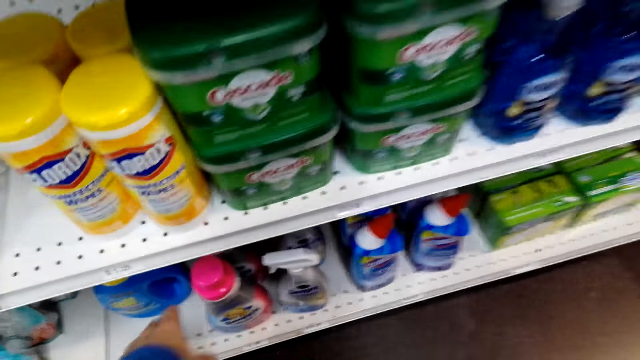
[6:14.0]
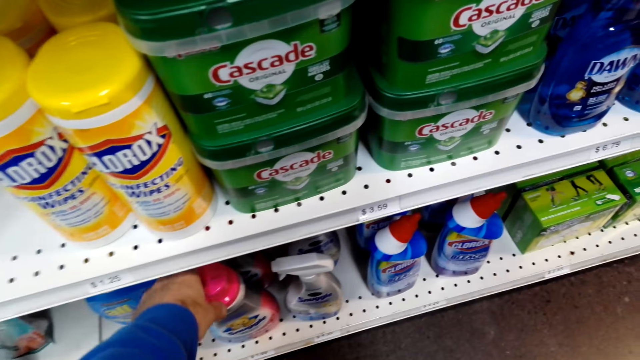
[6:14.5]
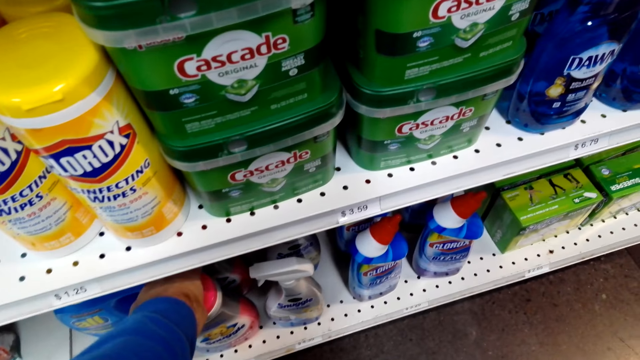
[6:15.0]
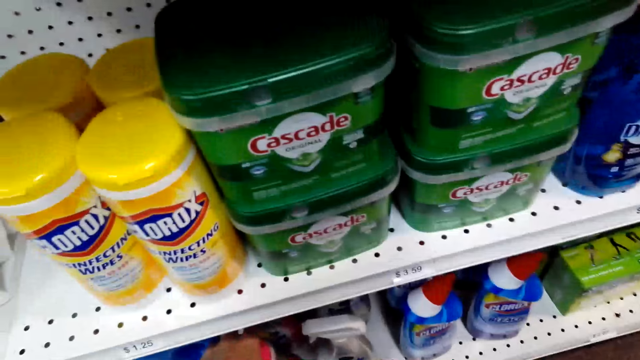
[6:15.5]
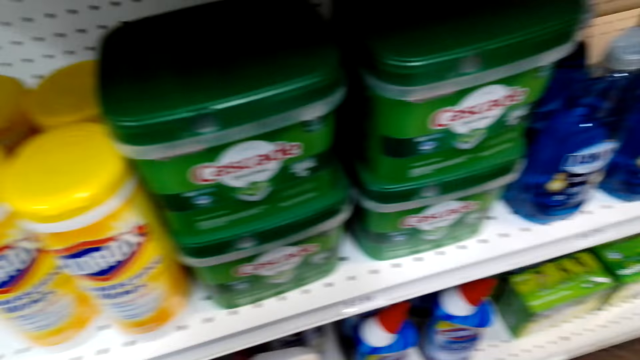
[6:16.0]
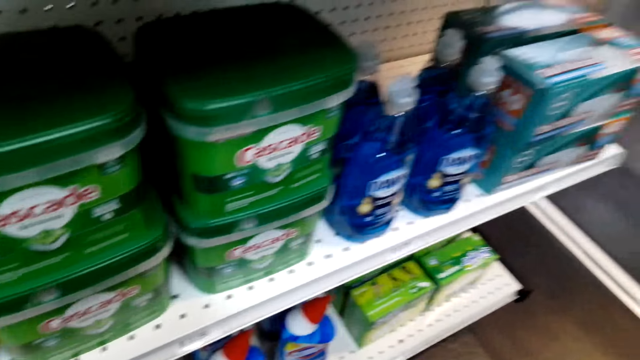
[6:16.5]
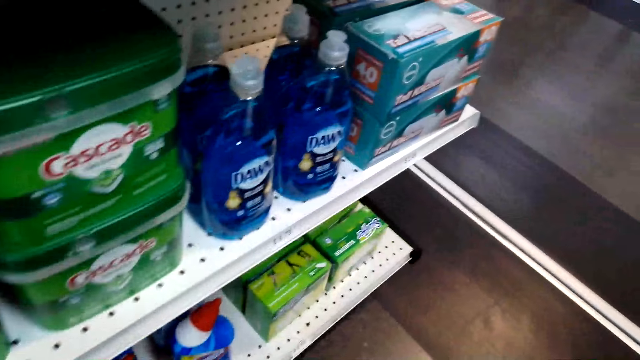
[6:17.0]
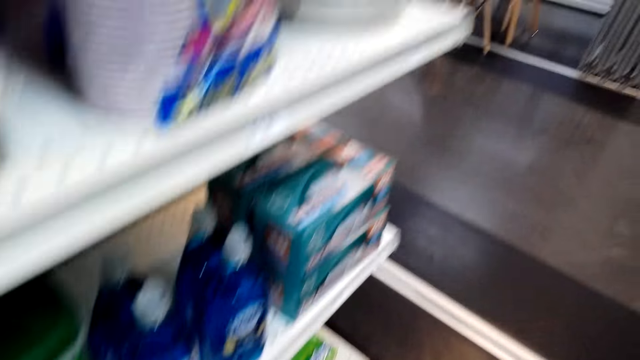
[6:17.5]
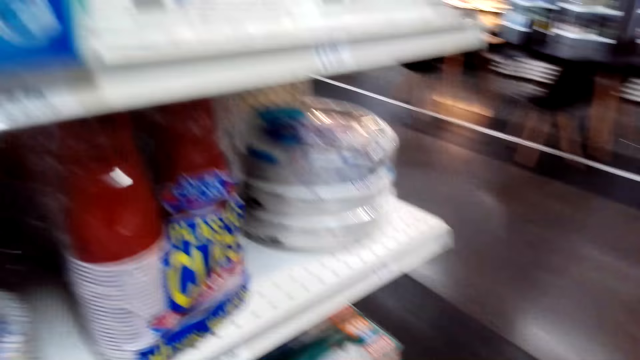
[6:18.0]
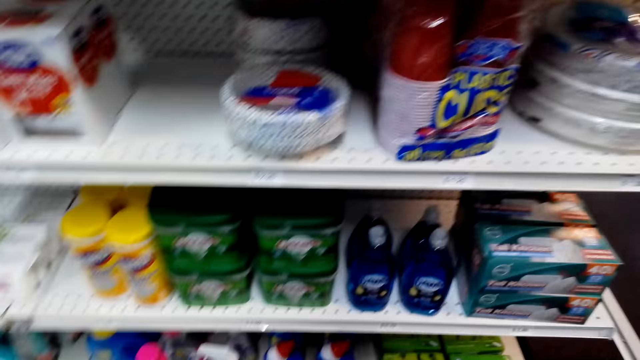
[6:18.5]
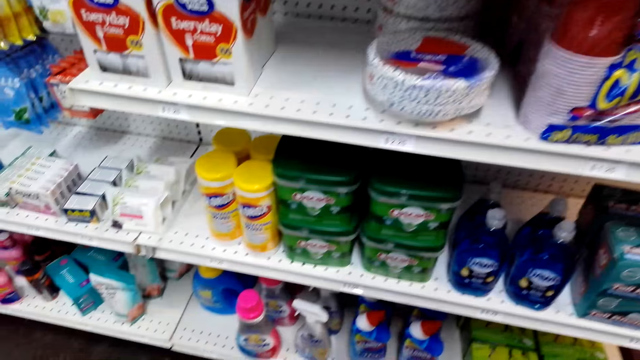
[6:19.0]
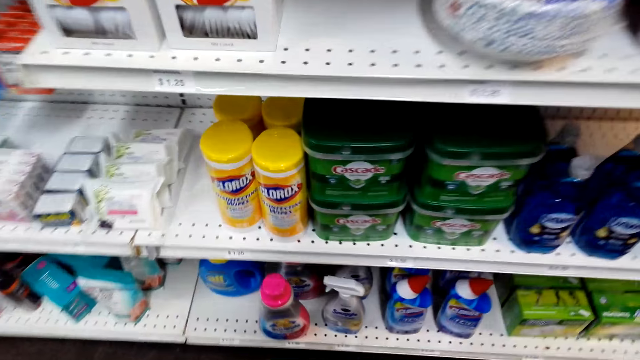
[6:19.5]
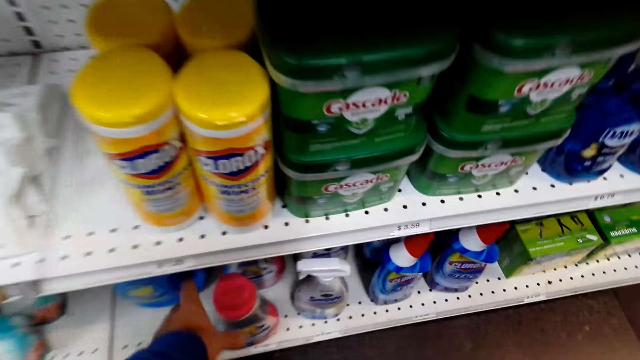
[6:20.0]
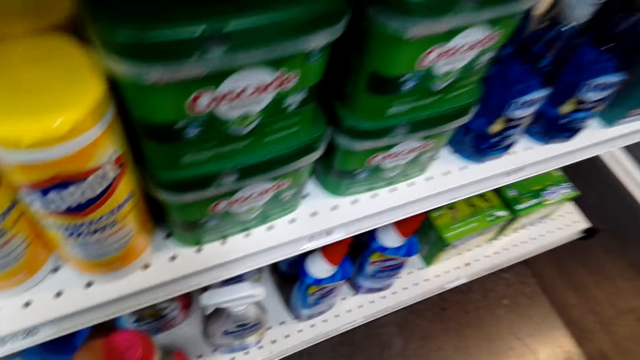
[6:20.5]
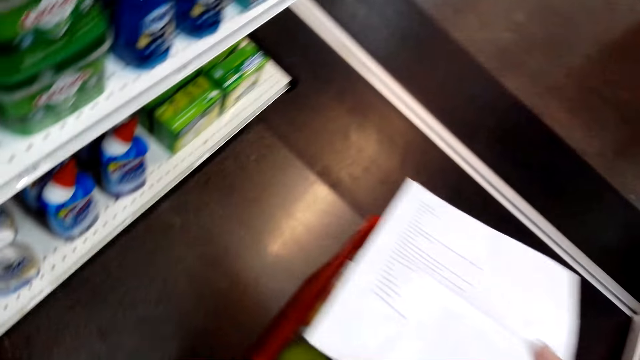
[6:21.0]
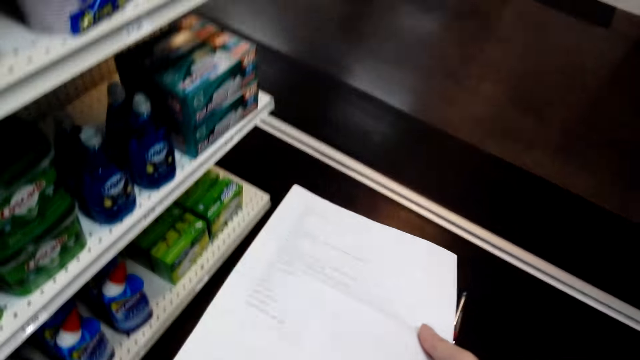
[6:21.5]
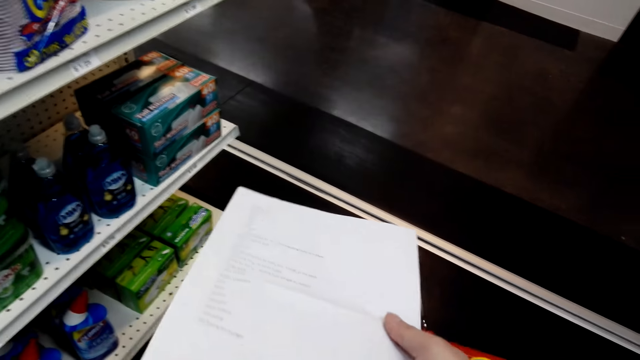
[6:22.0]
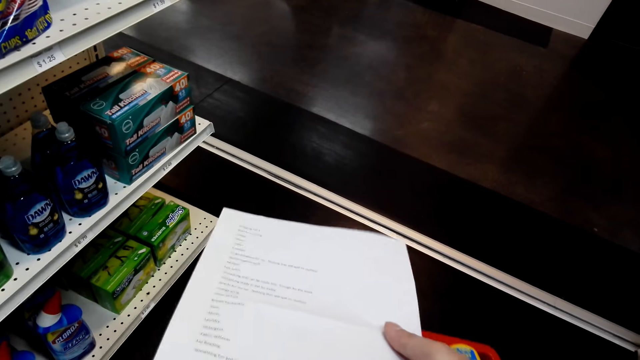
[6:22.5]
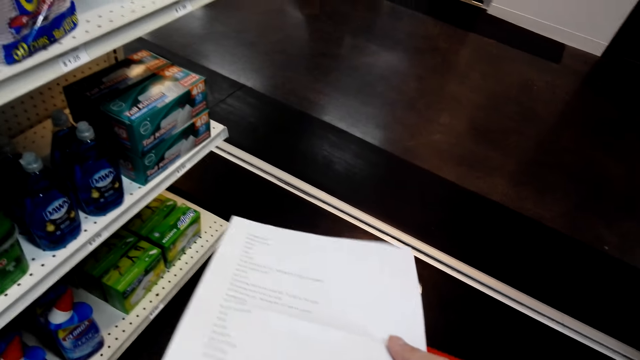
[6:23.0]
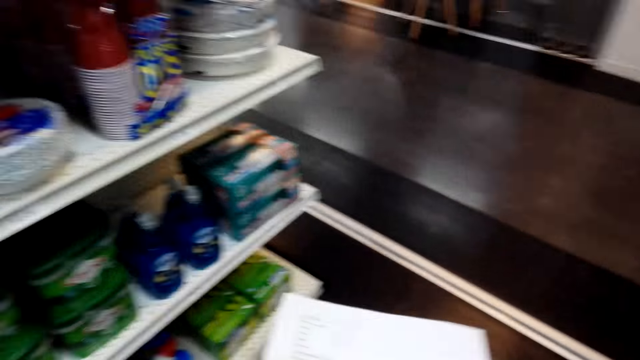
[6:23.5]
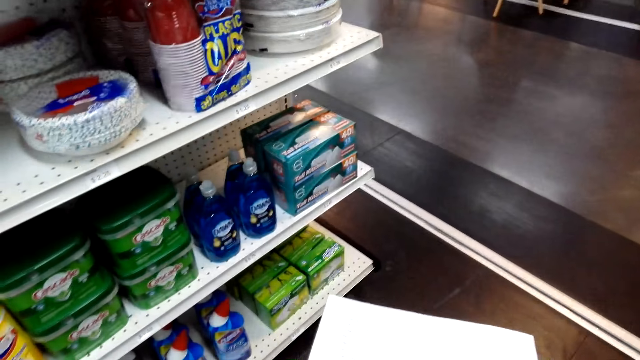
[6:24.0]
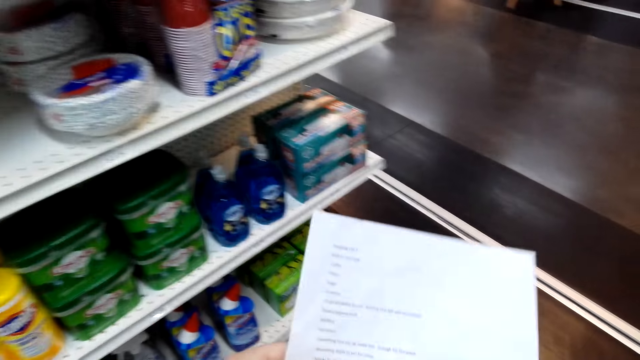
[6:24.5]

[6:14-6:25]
The camera wearer picks the bottle from the shelf. They put the bottle in the basket.

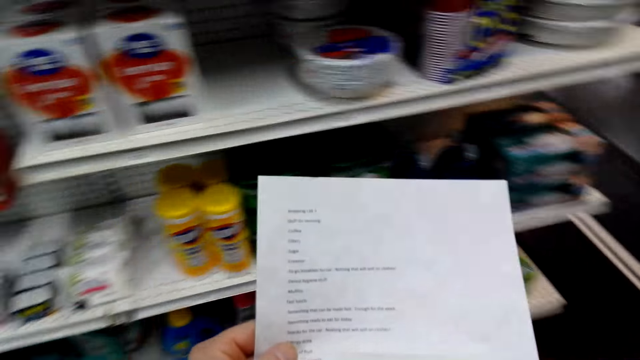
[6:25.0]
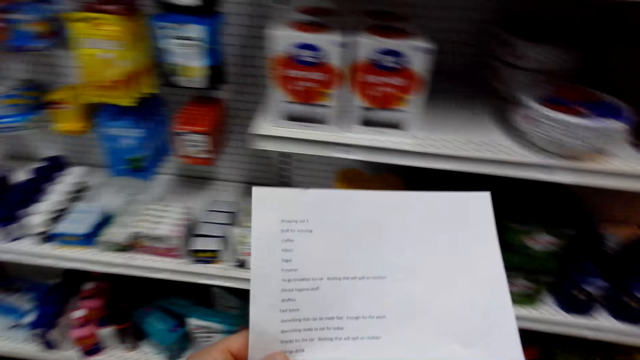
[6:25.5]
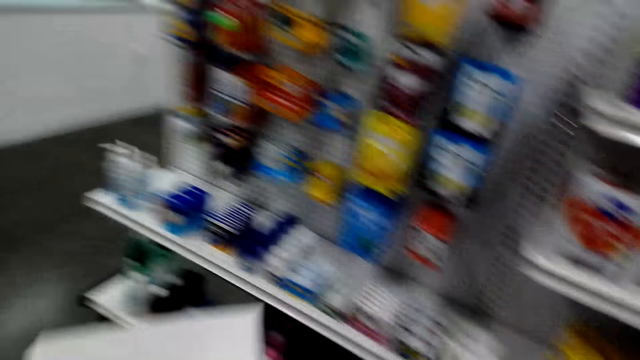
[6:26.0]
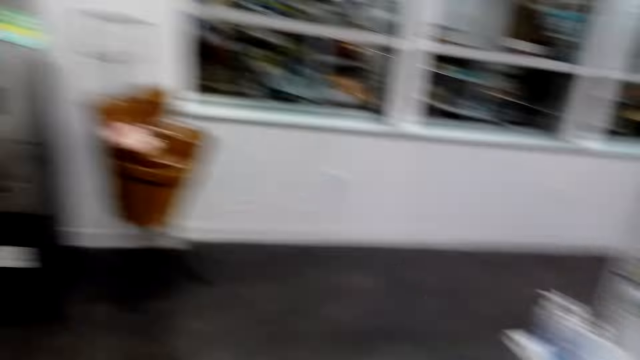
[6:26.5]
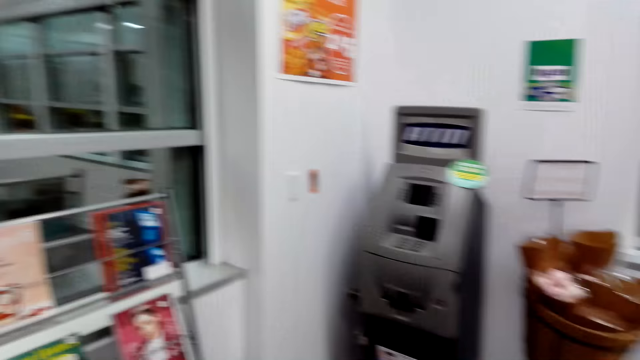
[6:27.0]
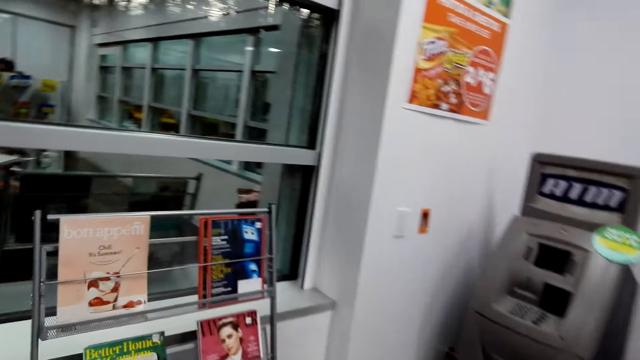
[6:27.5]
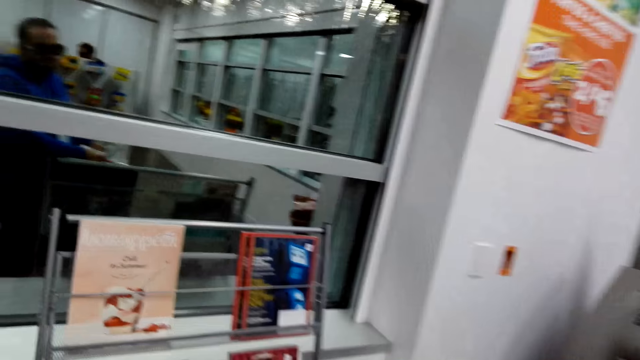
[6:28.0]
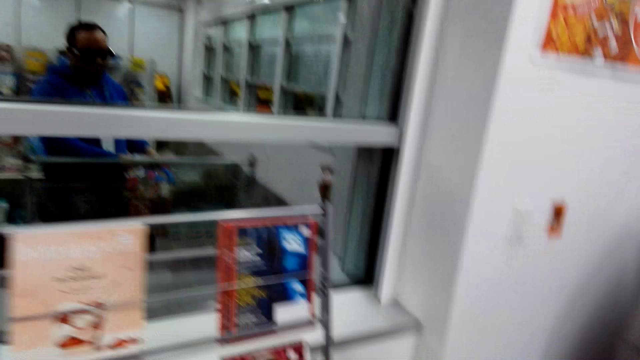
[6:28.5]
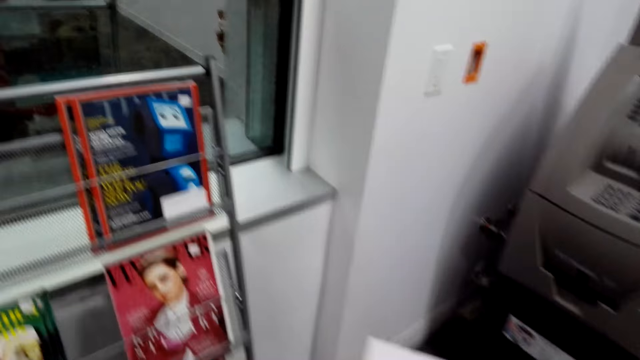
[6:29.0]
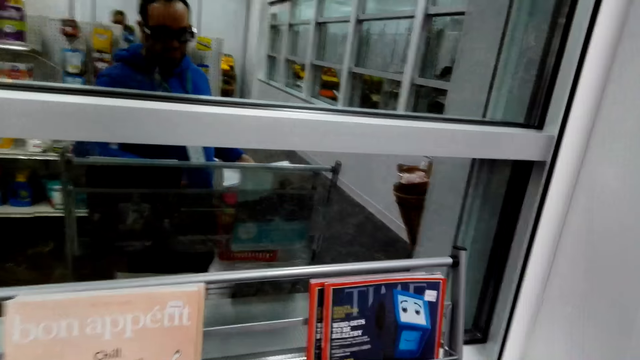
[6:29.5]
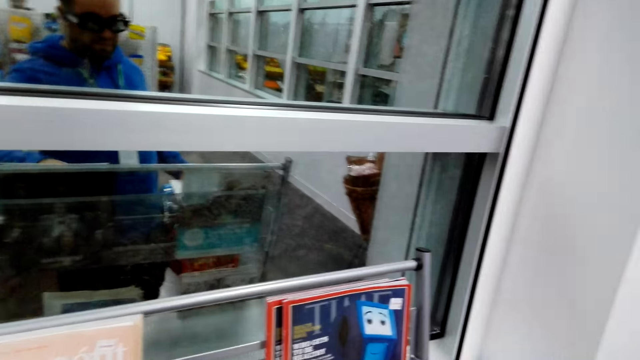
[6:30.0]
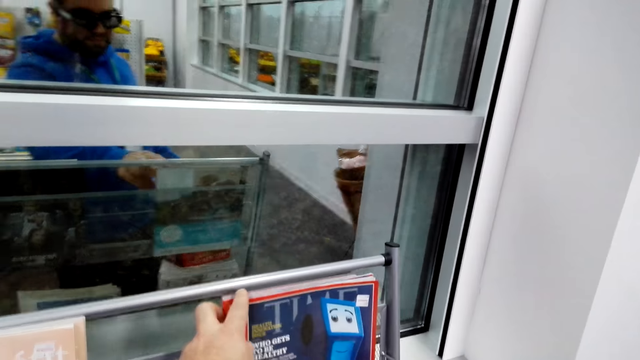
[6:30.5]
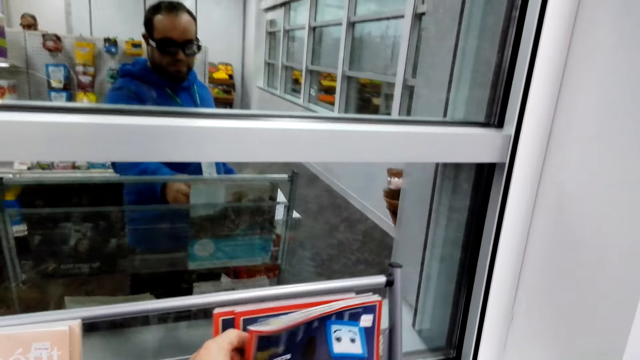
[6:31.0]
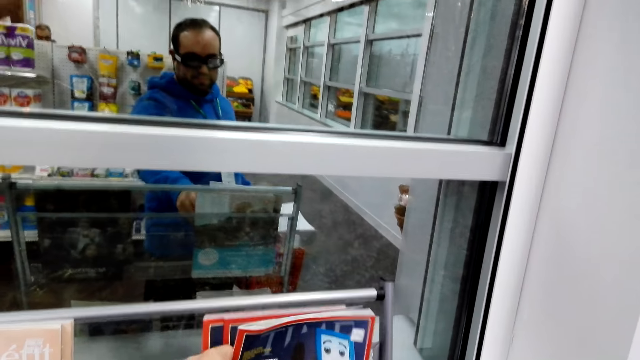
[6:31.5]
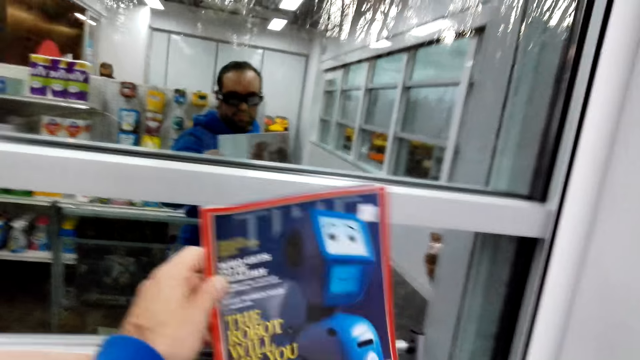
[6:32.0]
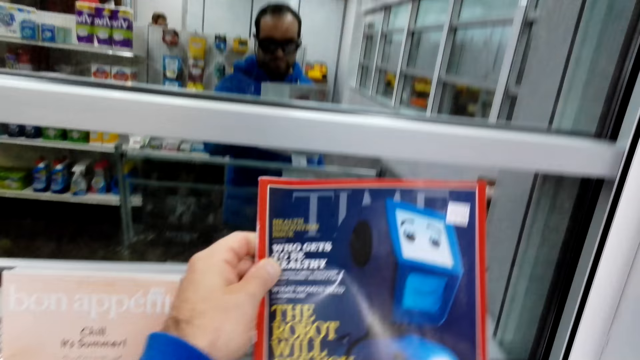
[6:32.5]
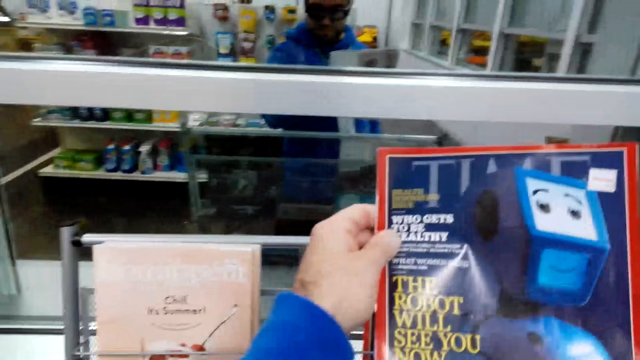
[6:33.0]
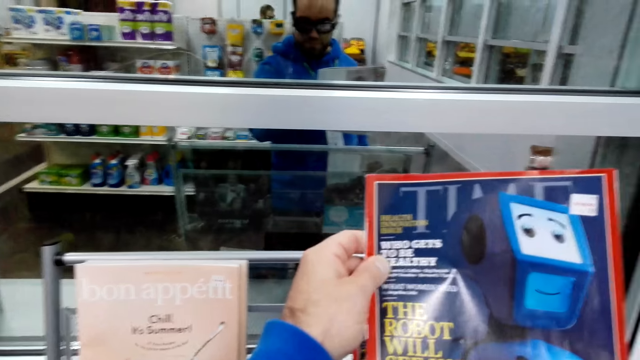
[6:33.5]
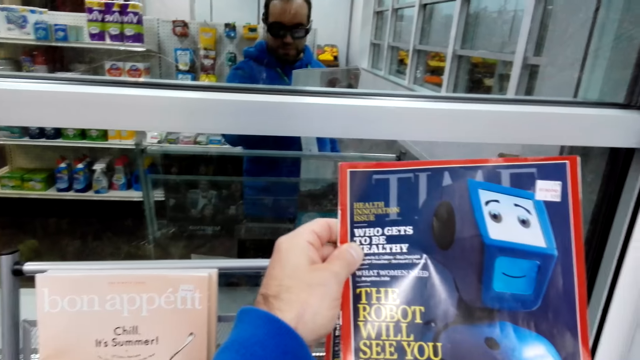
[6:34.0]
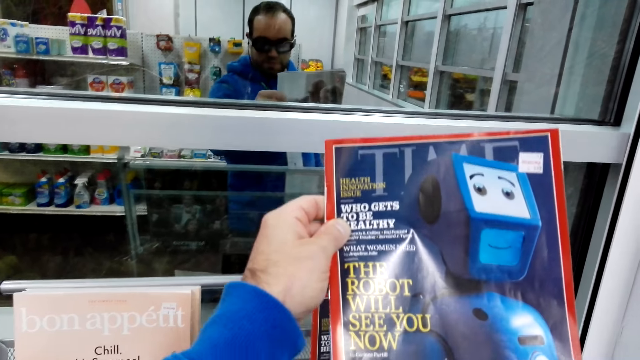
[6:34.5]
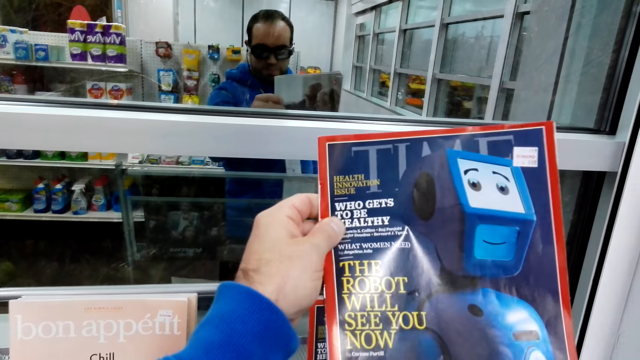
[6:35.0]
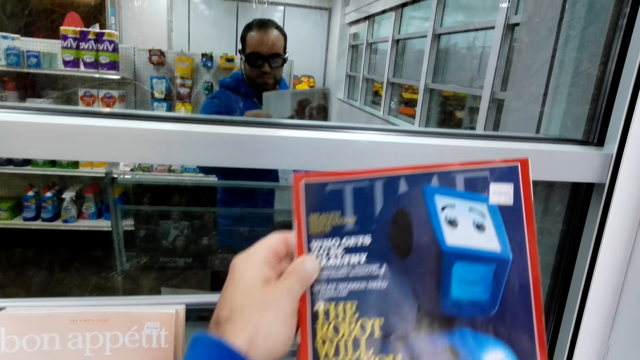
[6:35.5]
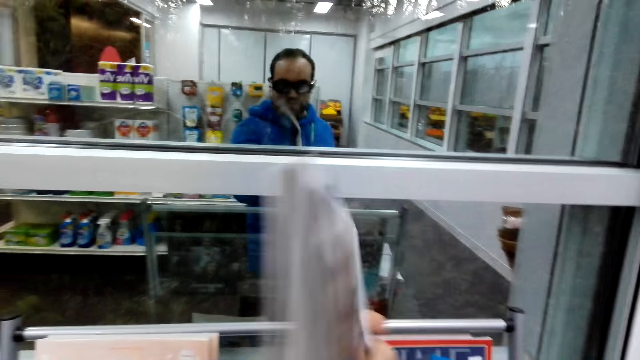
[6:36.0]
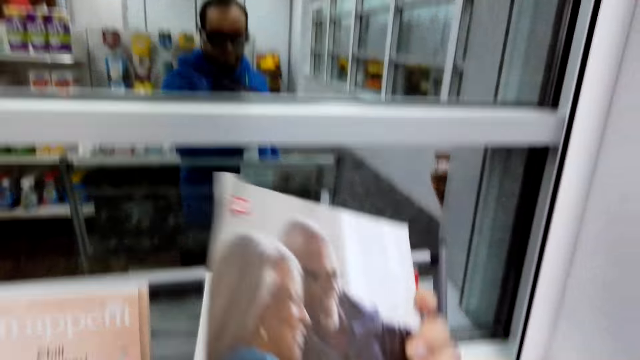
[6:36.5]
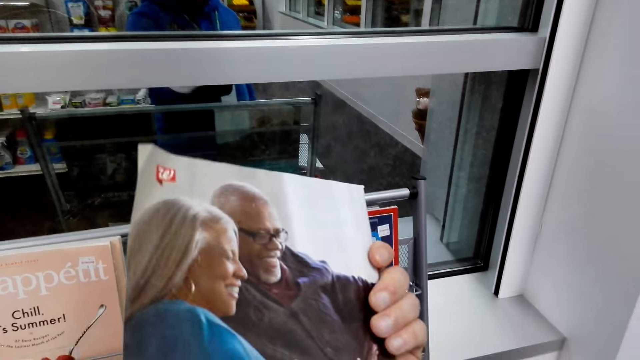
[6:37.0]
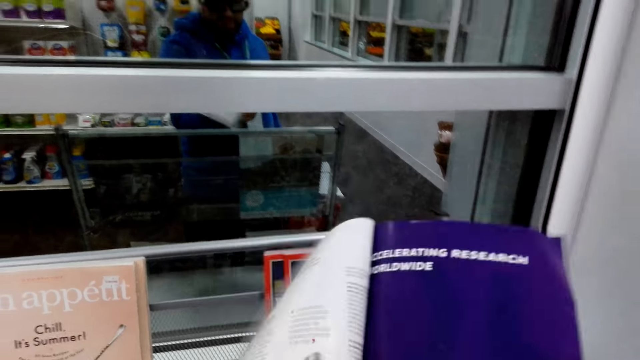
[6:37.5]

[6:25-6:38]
The camera wearer reads the shopping list. They walk around the room. They pick the book from the shelf. They stare at the book.
